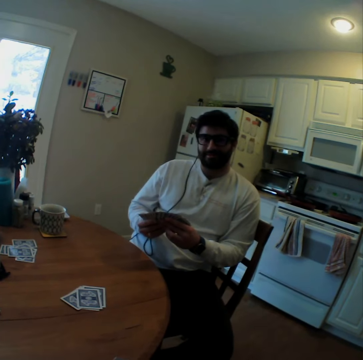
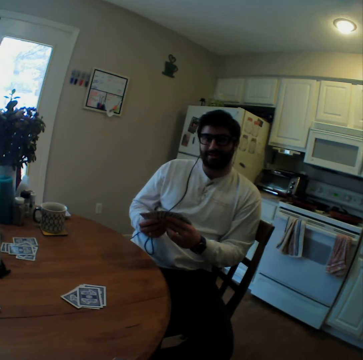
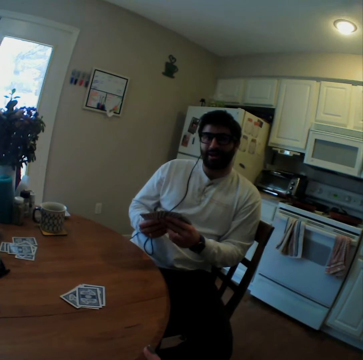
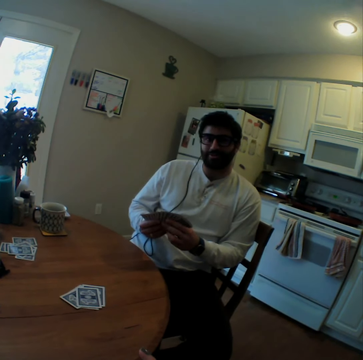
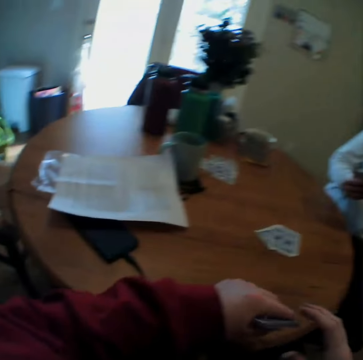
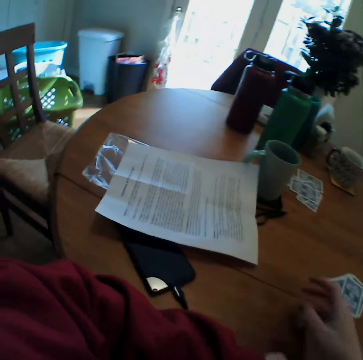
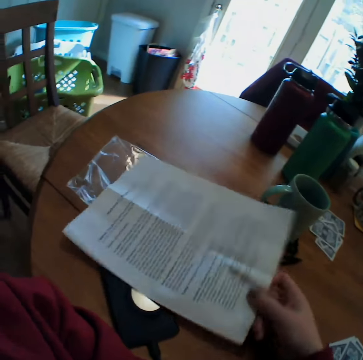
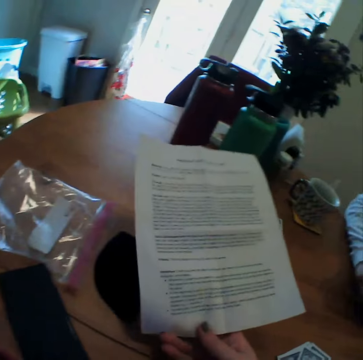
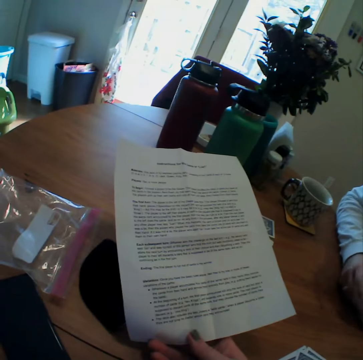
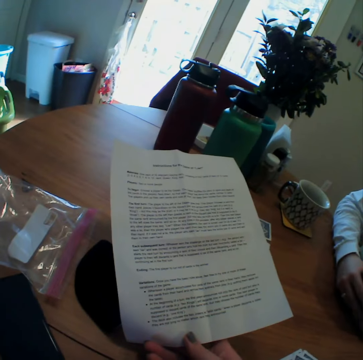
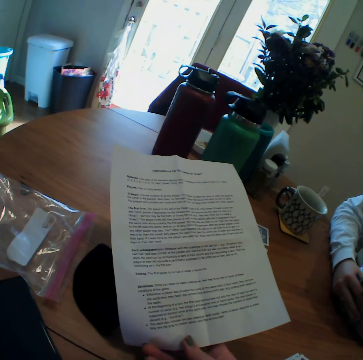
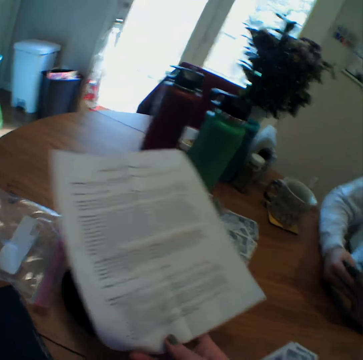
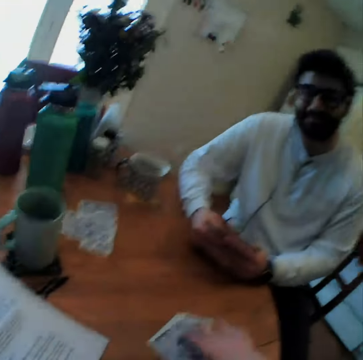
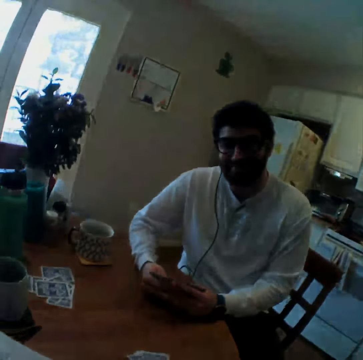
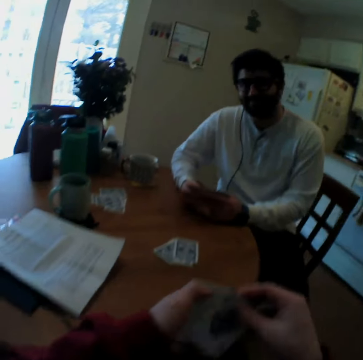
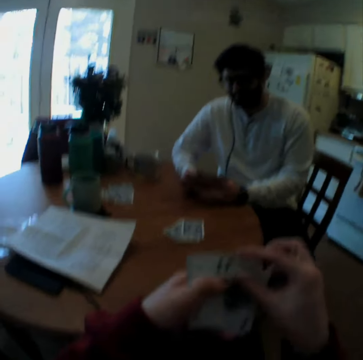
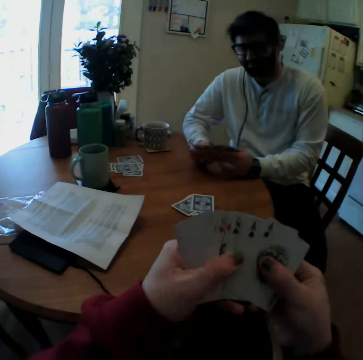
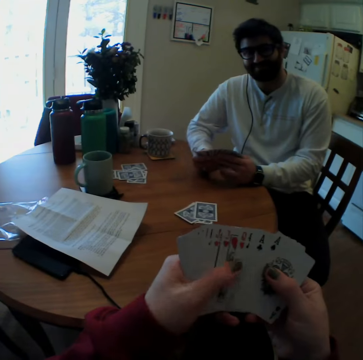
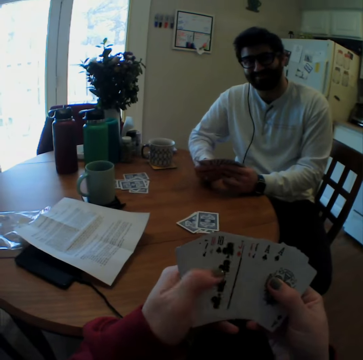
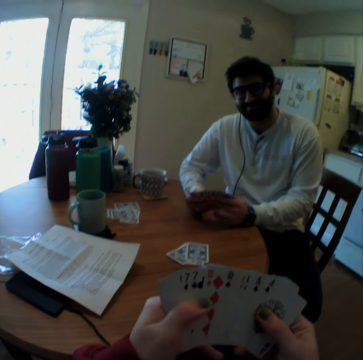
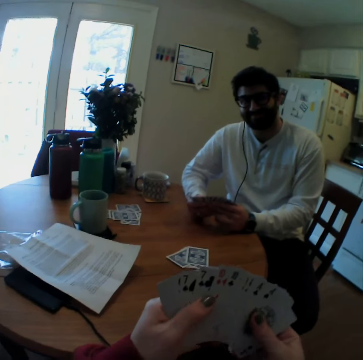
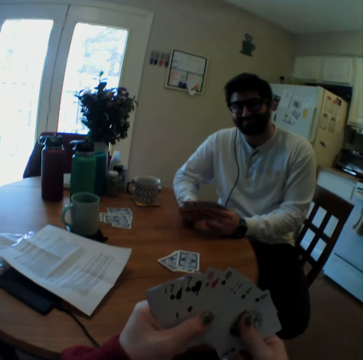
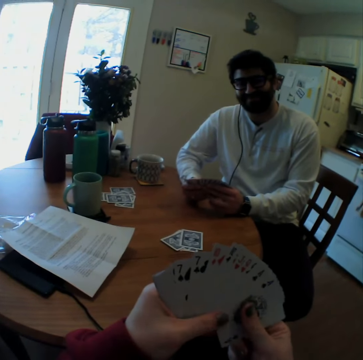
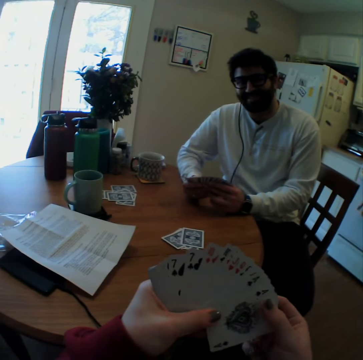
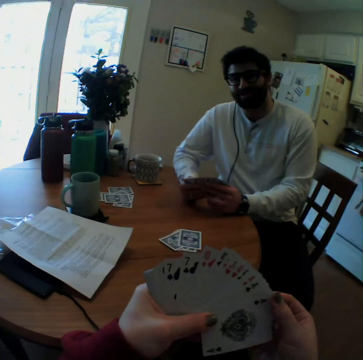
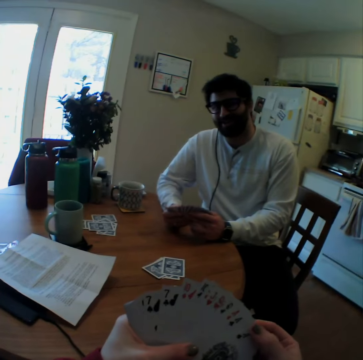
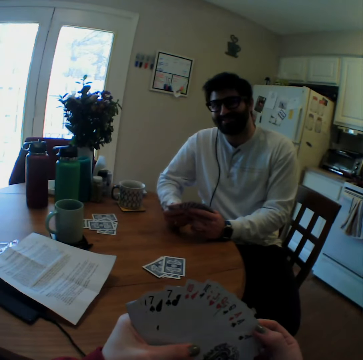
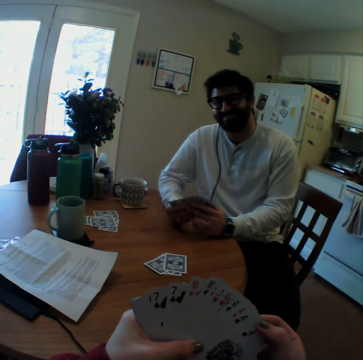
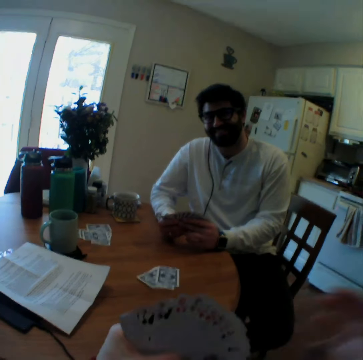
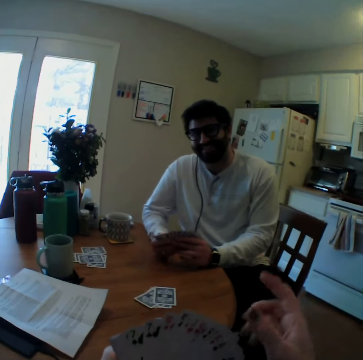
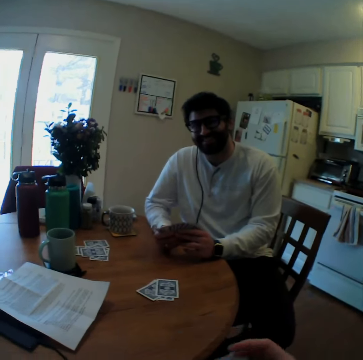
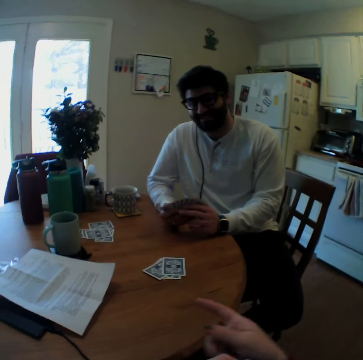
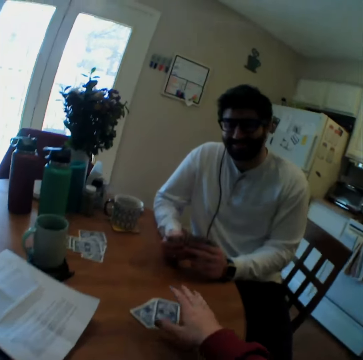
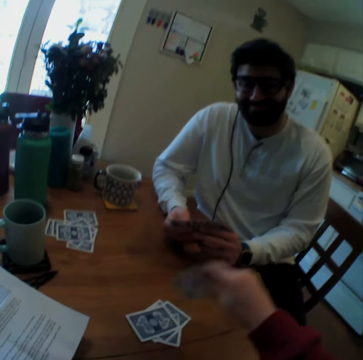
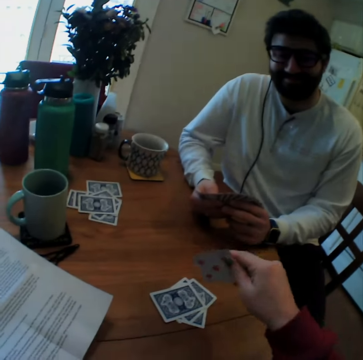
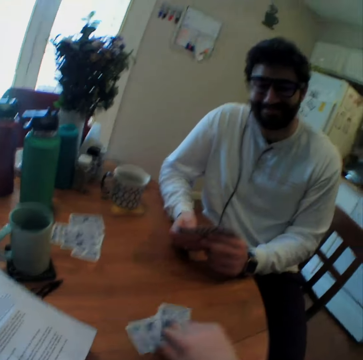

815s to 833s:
A man speaks. The camera wearer takes the booklet. They look at the booklet. They speak. They put the booklet down. They arrange playing cards. The man arranges playing cards. The camera wearer counts cards. The man arranges playing cards again. The camera wearer speaks. The man speaks. The camera wearer points at the man. They take a playing card on the table. They look on the playing card.

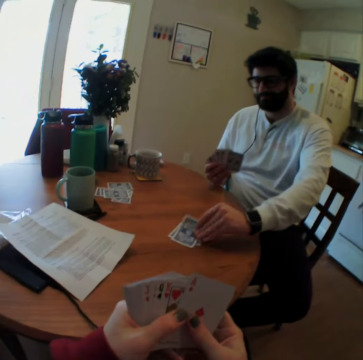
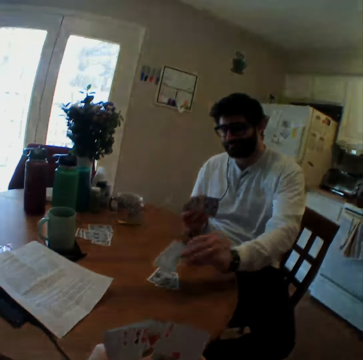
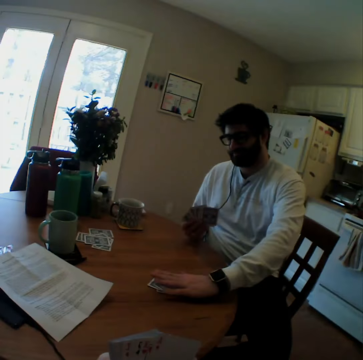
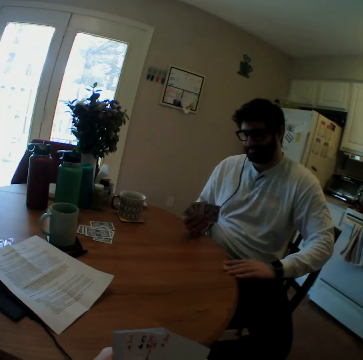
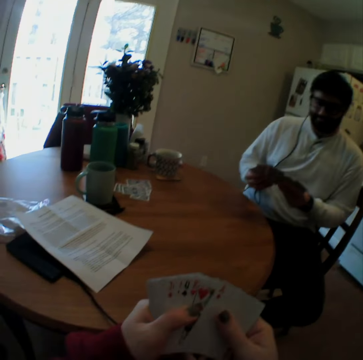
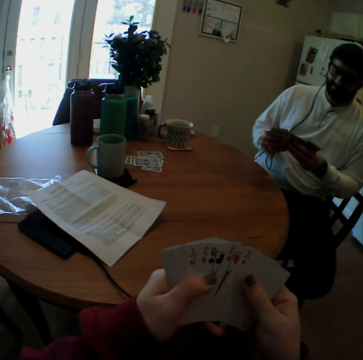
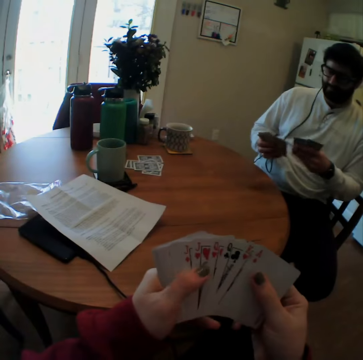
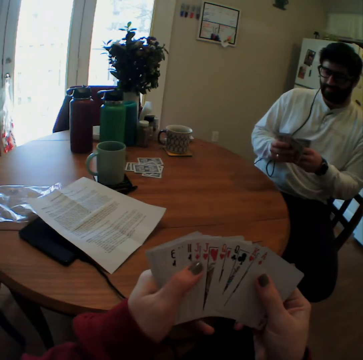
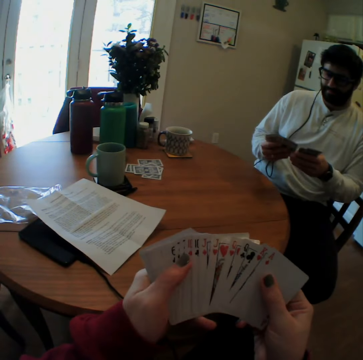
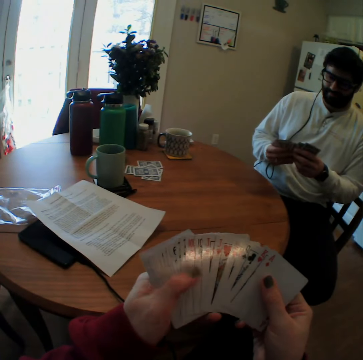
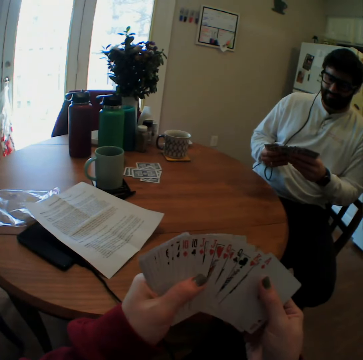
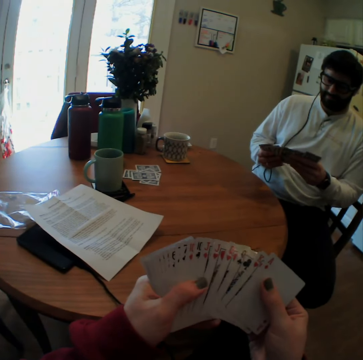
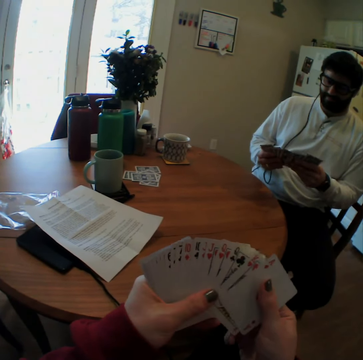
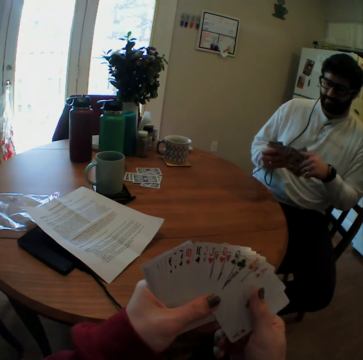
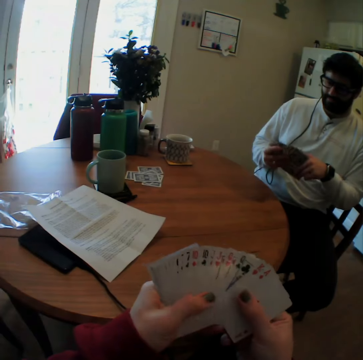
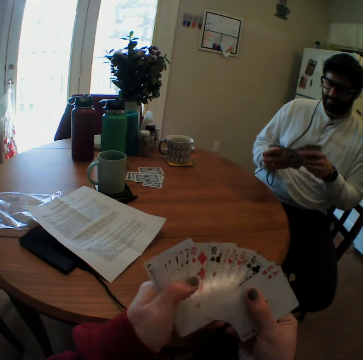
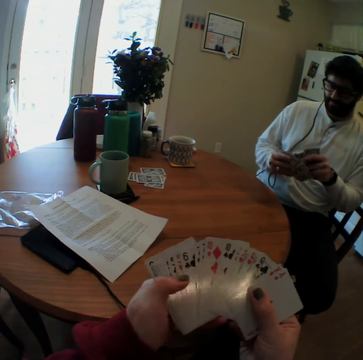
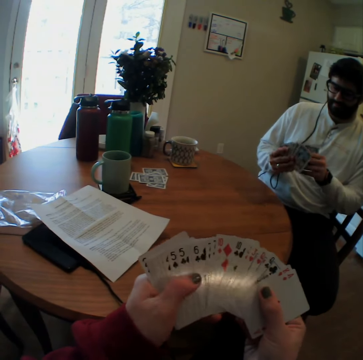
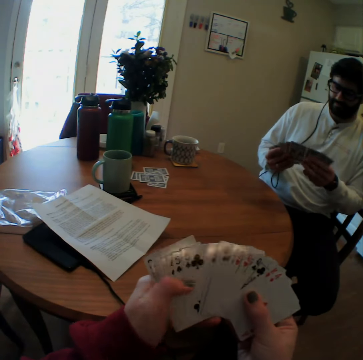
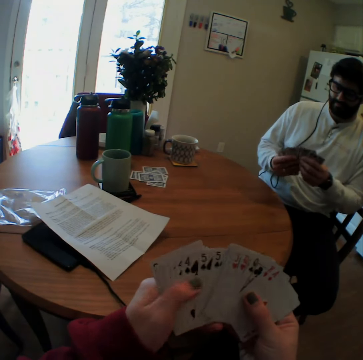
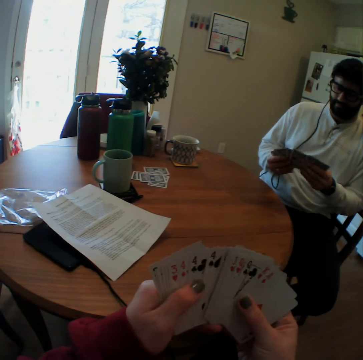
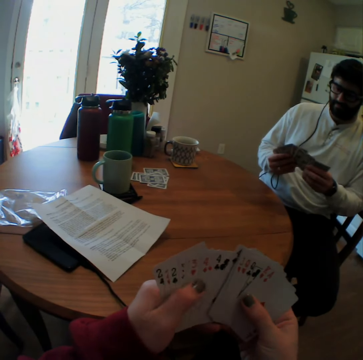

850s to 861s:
A man lifts a playing card on the table. The man turns the card. The man puts the playing card down. The man takes all the playing cards on the table. The man holds the cards. The man arranges the playing cards. The camera wearer arranges the playing cards. They look at the cards.

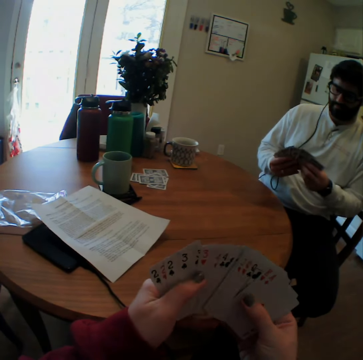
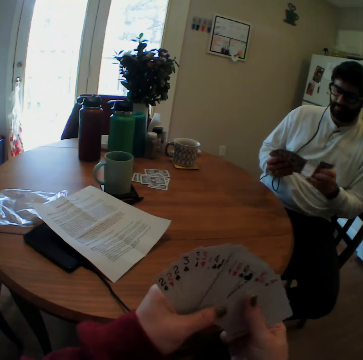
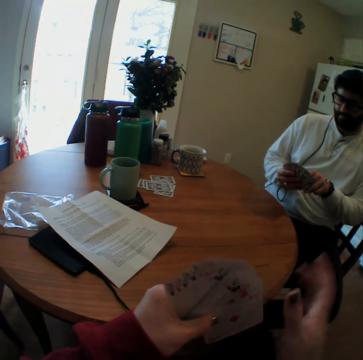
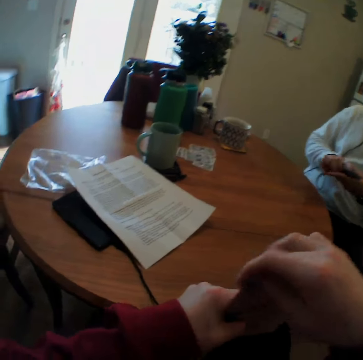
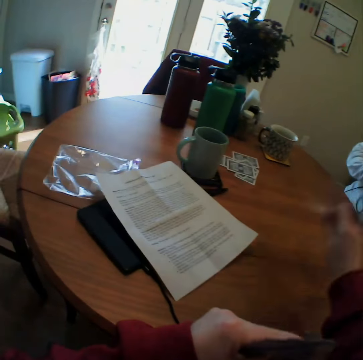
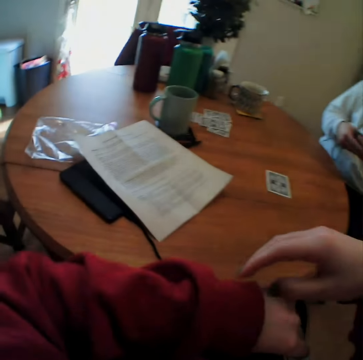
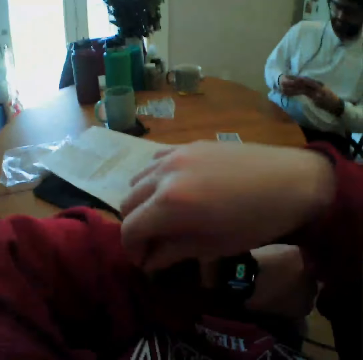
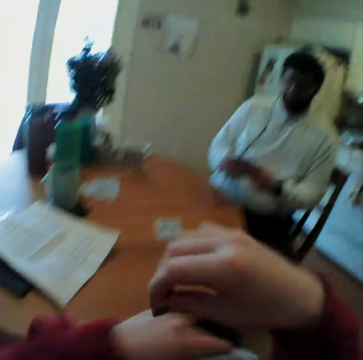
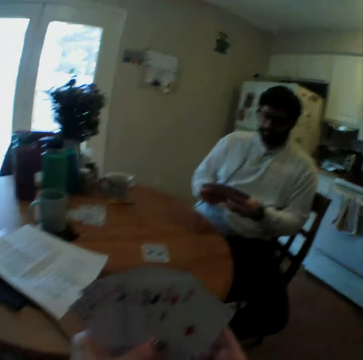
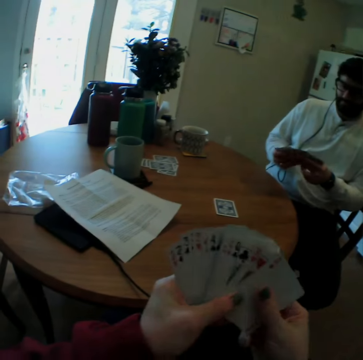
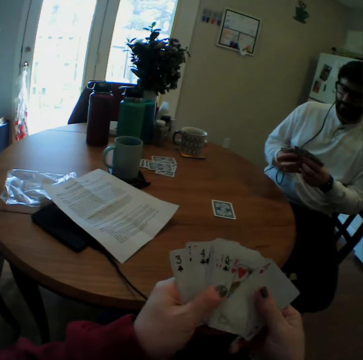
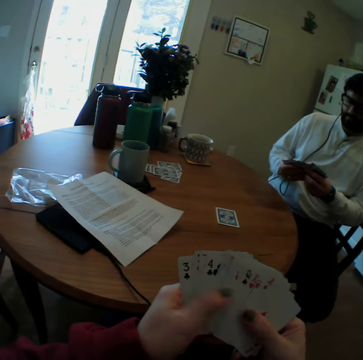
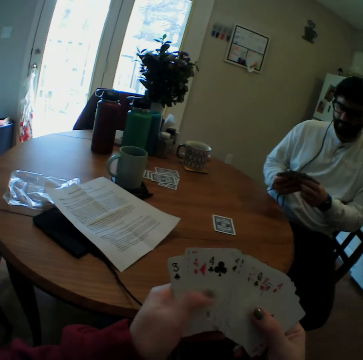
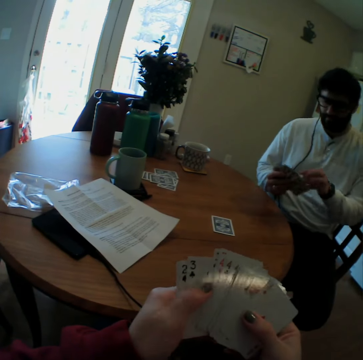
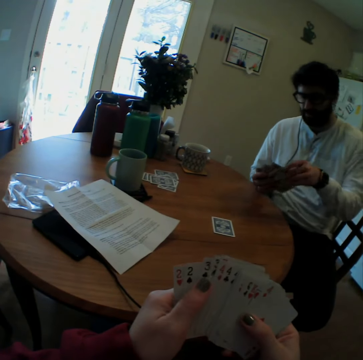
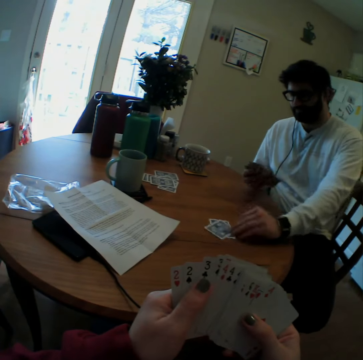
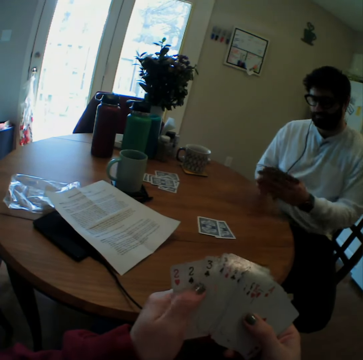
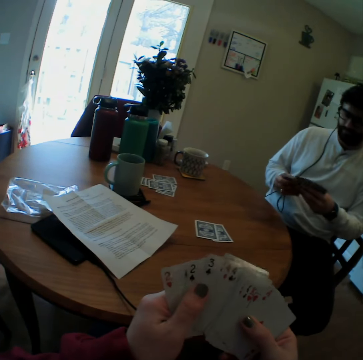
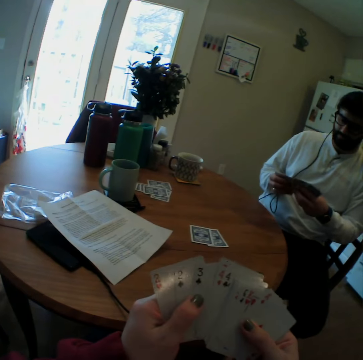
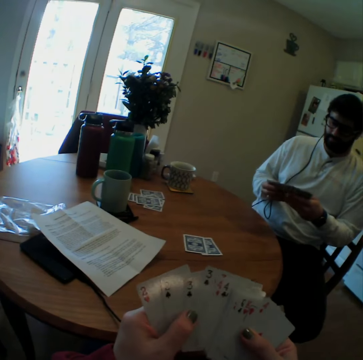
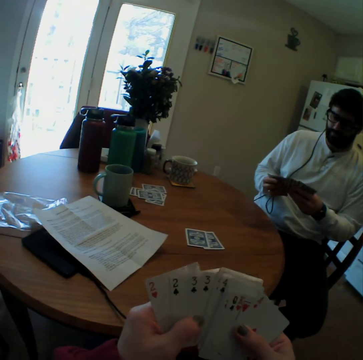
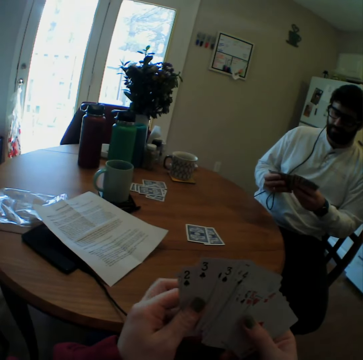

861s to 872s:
A man mixes cards. The camera wearer plays a card game with the man. They put a card. They check on the hand watch. They arrange the playing cards. The man plays card games with the camera wearer. The man puts a card.
